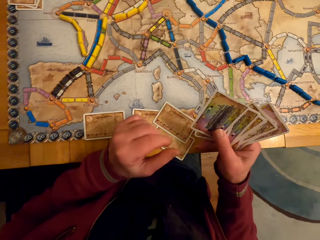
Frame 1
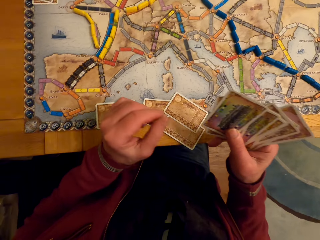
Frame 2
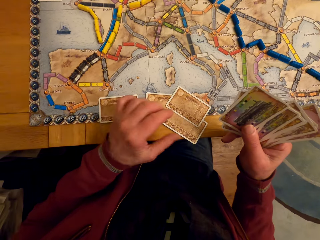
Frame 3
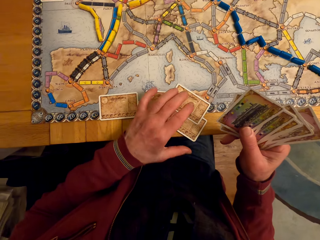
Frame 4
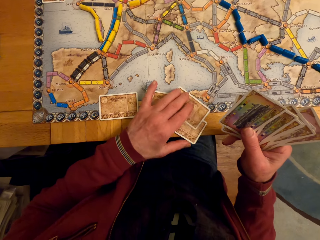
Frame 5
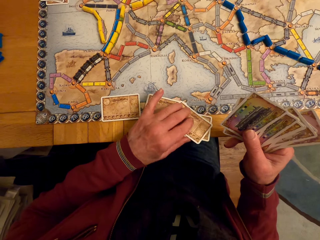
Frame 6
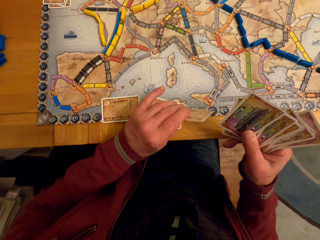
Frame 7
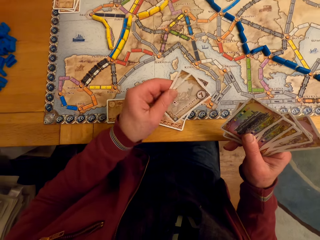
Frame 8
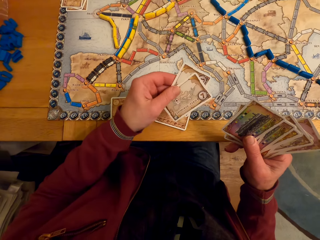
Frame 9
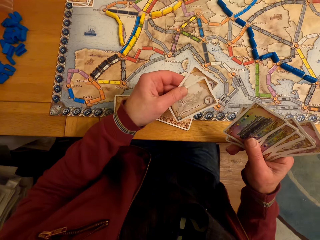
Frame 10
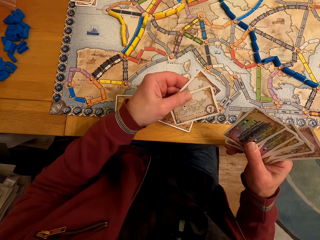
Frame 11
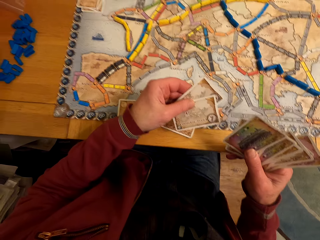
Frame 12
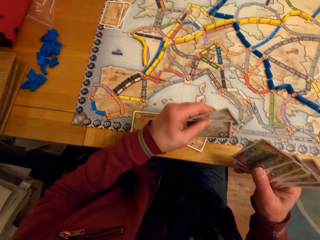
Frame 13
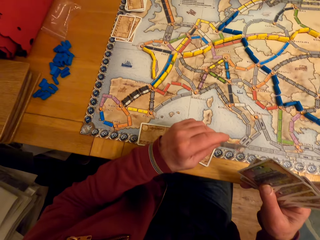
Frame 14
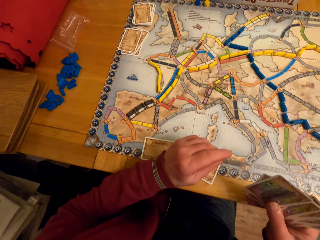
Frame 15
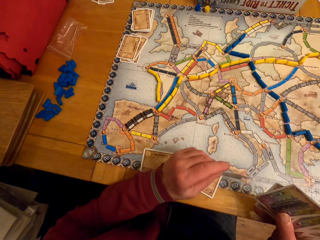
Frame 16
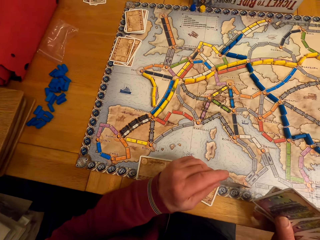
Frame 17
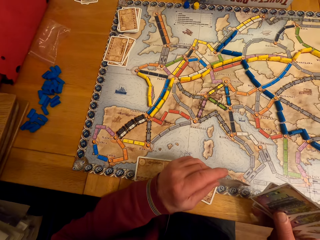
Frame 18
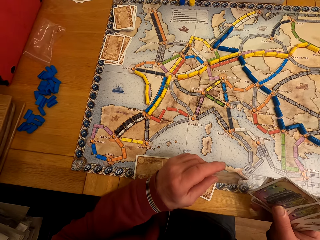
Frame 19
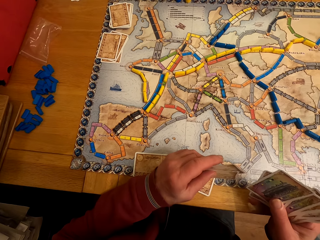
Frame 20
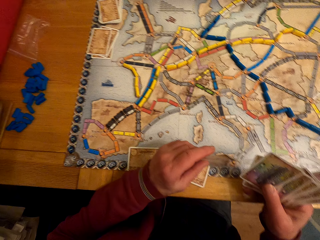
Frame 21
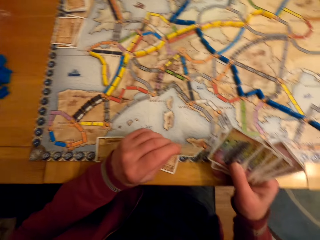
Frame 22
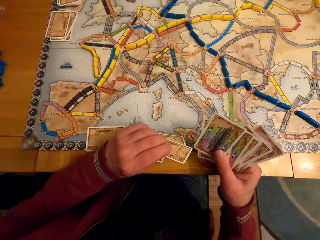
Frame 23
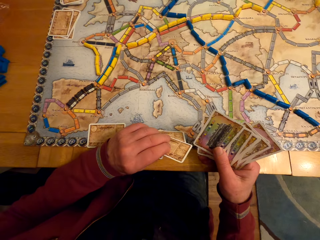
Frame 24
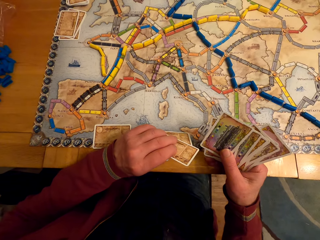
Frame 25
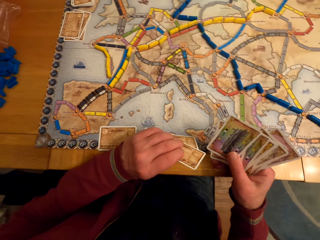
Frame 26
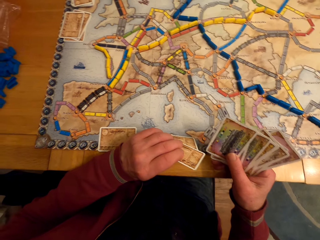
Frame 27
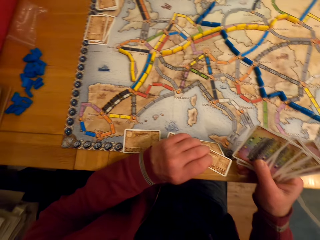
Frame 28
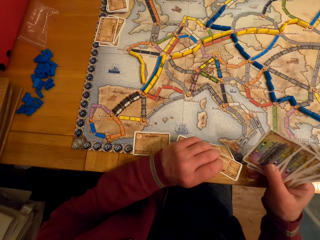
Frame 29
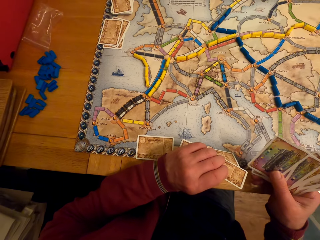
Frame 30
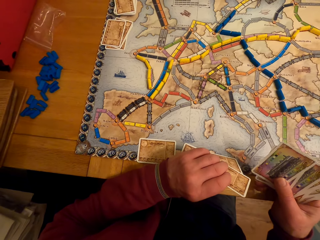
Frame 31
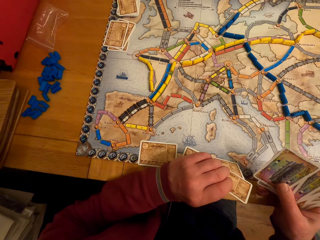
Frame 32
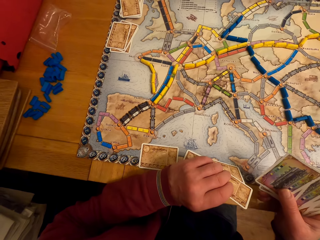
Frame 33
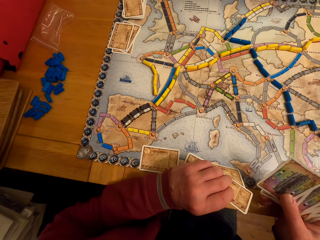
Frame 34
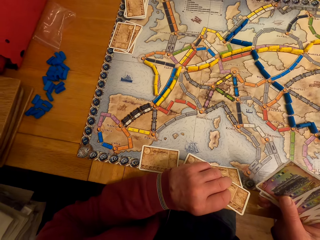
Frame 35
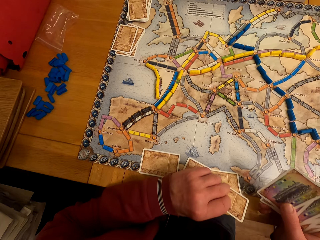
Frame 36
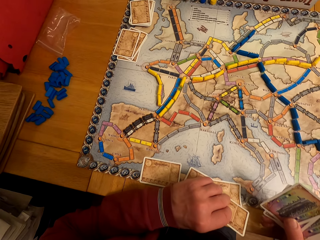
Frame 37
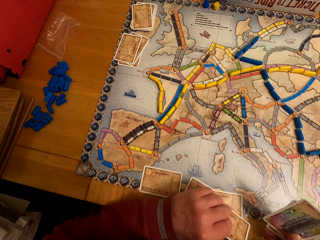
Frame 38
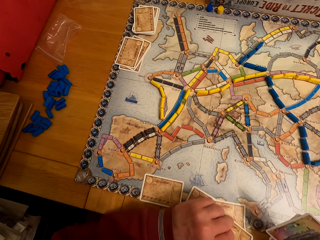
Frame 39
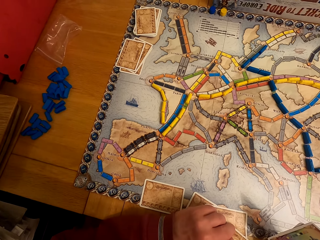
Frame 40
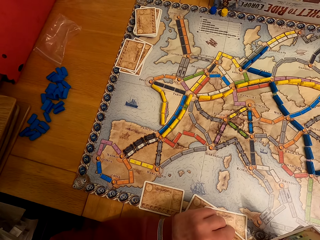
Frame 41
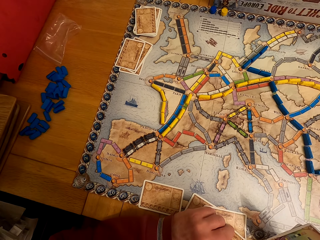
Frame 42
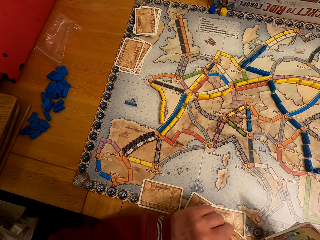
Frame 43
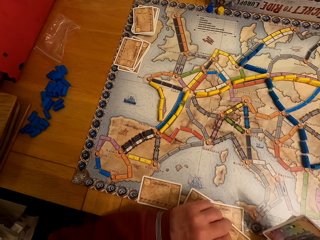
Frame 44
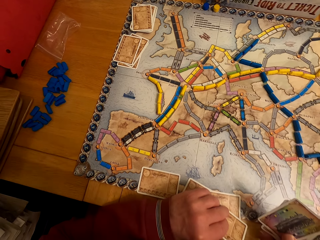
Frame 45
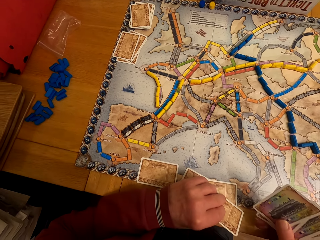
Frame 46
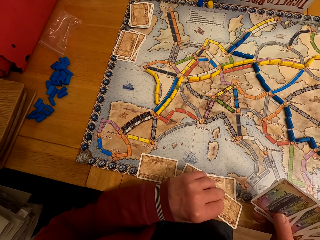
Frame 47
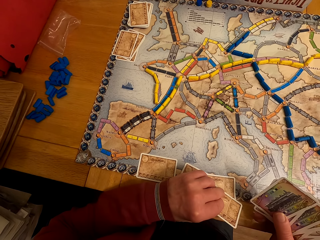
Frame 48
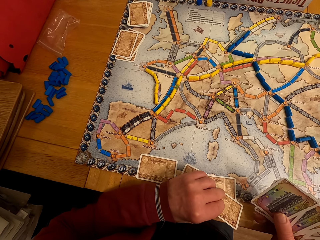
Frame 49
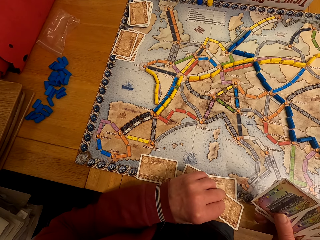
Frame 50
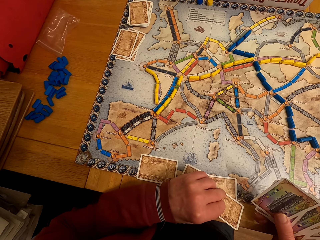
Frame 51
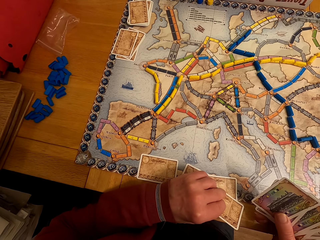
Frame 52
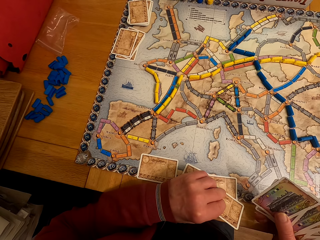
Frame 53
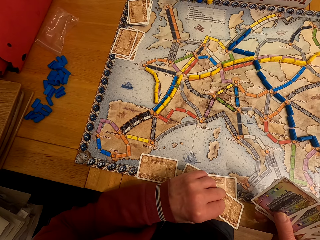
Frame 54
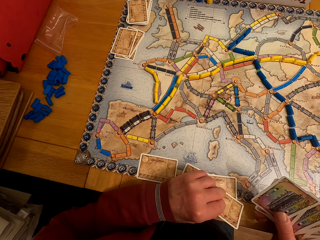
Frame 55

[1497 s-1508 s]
The camera wearer picks up the cards. They look at the cards. They look around. They look at the model pieces.

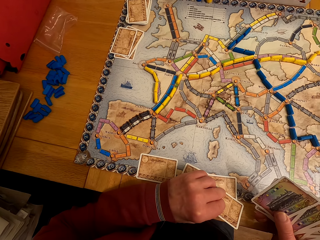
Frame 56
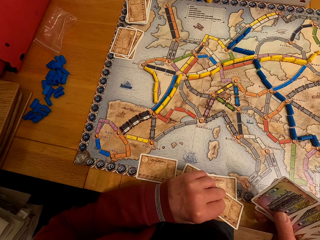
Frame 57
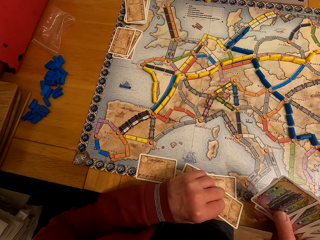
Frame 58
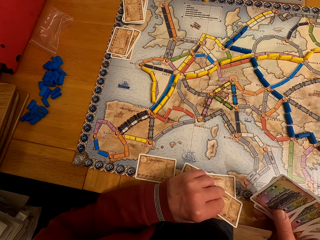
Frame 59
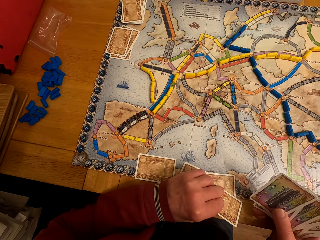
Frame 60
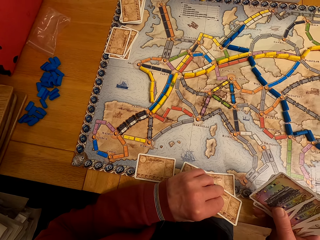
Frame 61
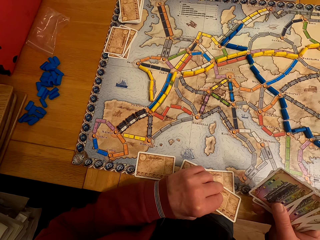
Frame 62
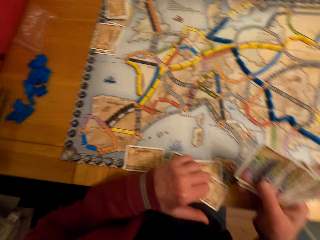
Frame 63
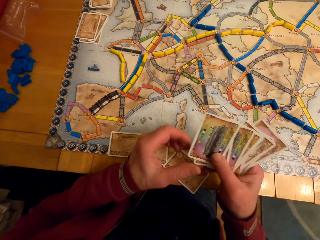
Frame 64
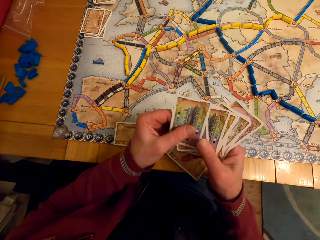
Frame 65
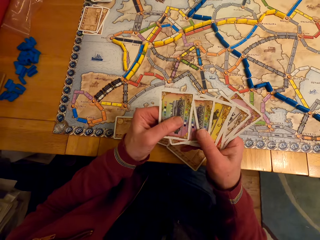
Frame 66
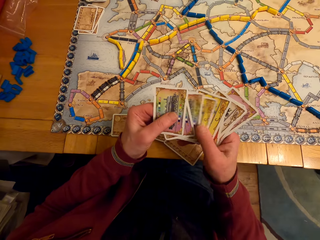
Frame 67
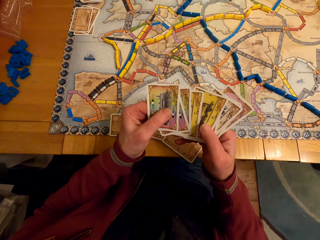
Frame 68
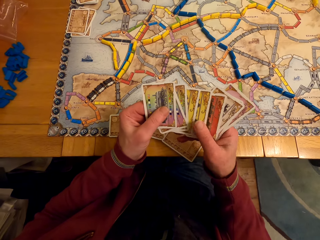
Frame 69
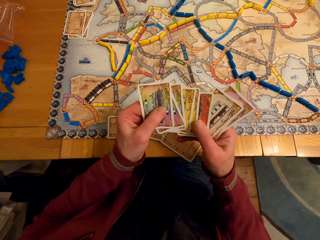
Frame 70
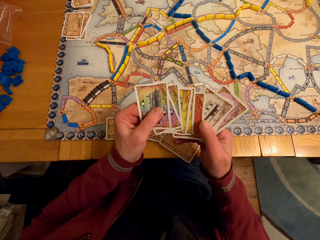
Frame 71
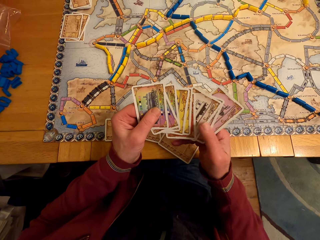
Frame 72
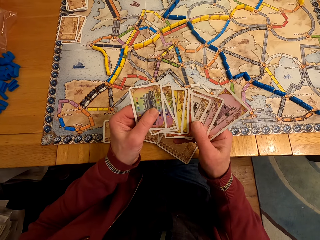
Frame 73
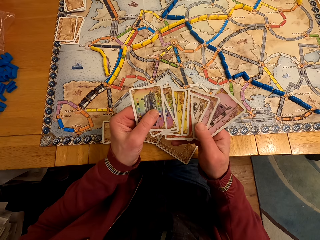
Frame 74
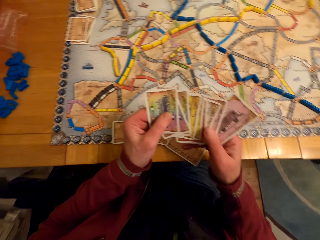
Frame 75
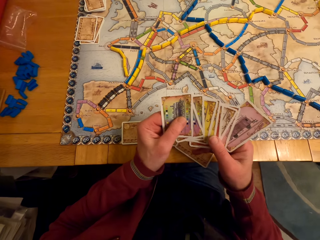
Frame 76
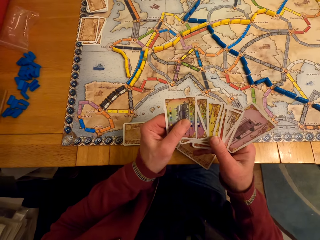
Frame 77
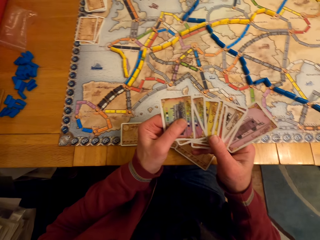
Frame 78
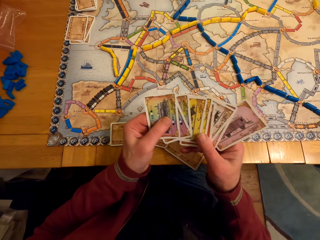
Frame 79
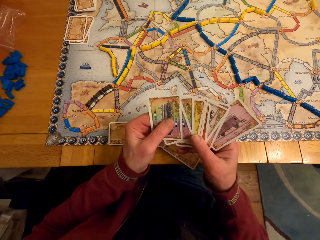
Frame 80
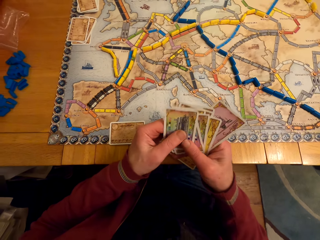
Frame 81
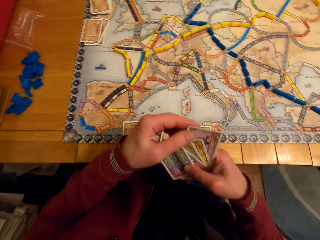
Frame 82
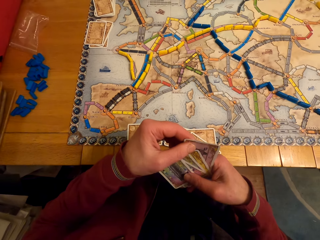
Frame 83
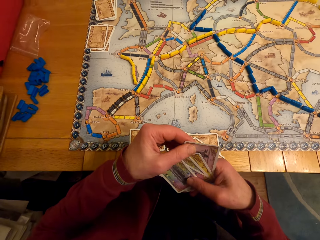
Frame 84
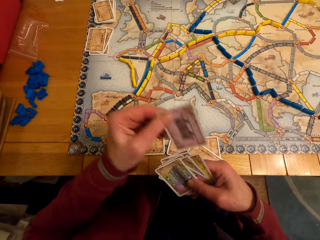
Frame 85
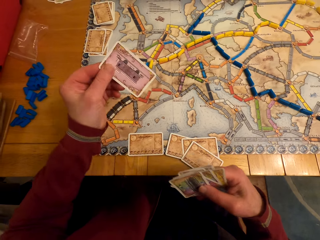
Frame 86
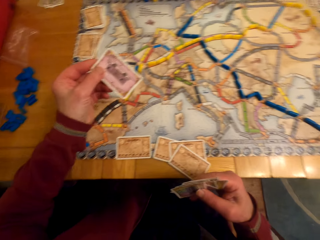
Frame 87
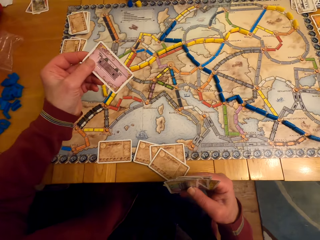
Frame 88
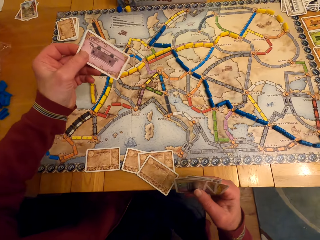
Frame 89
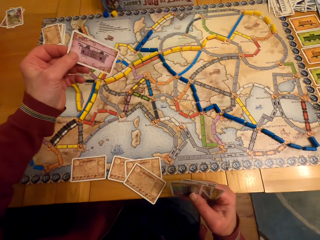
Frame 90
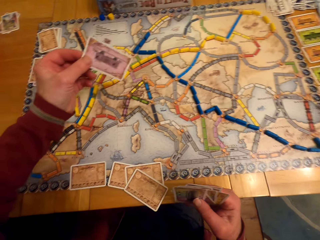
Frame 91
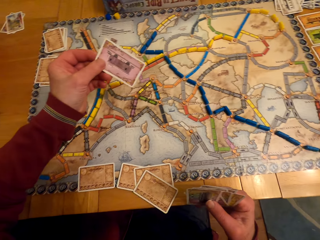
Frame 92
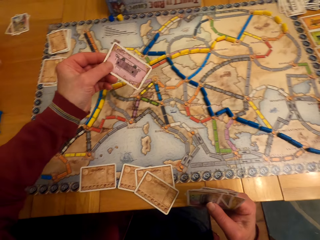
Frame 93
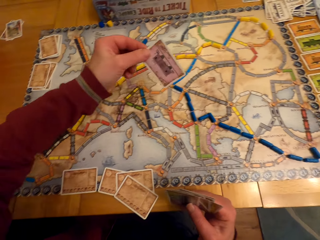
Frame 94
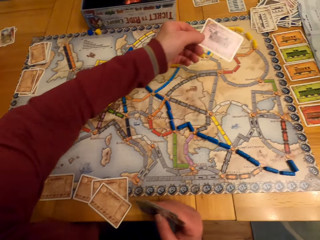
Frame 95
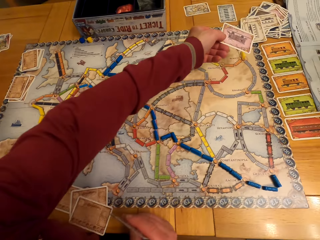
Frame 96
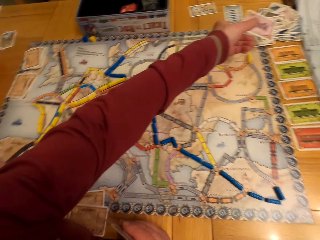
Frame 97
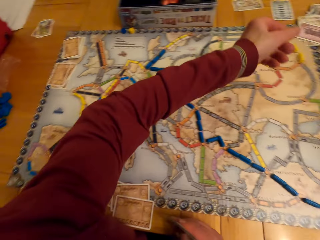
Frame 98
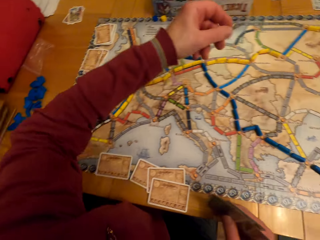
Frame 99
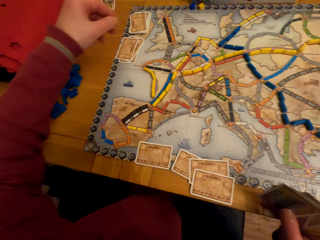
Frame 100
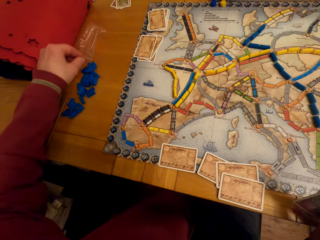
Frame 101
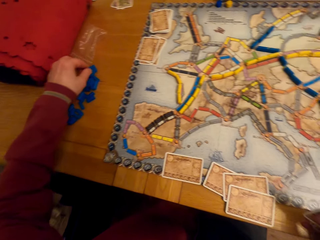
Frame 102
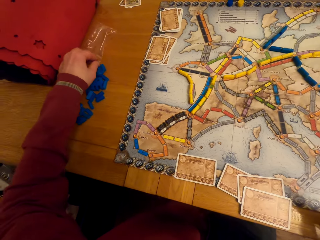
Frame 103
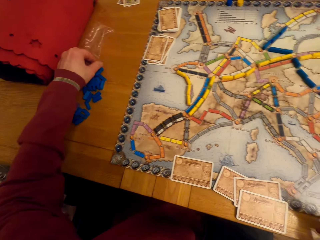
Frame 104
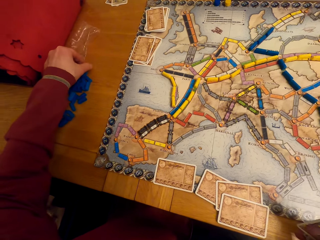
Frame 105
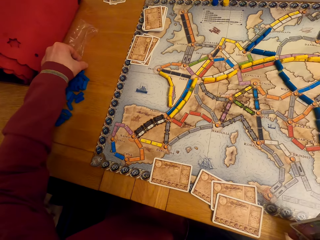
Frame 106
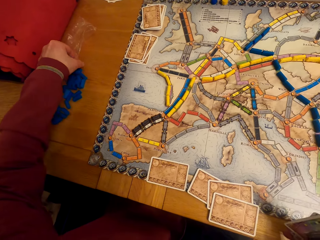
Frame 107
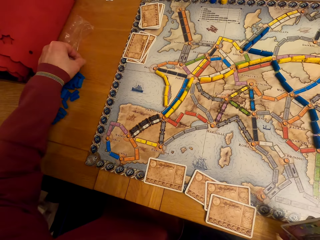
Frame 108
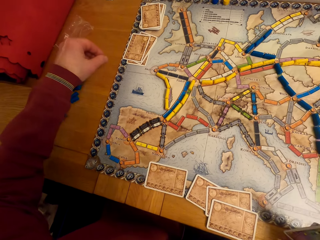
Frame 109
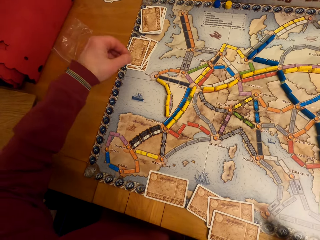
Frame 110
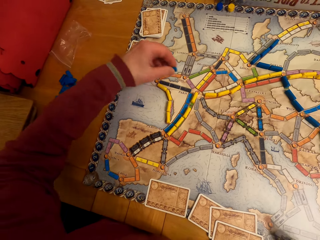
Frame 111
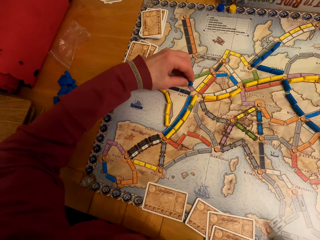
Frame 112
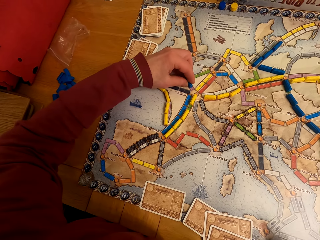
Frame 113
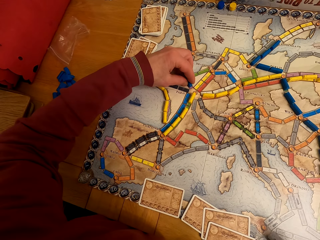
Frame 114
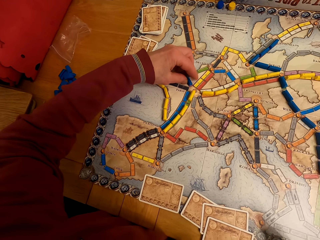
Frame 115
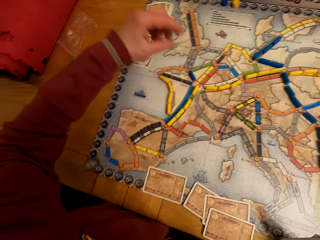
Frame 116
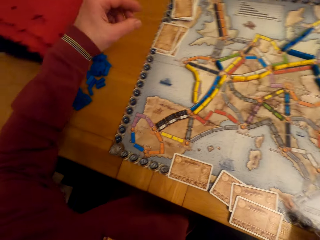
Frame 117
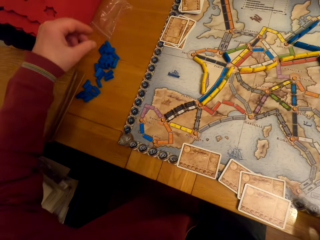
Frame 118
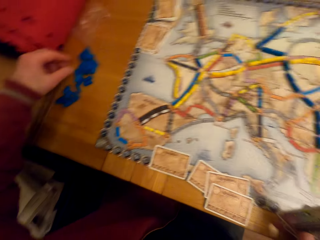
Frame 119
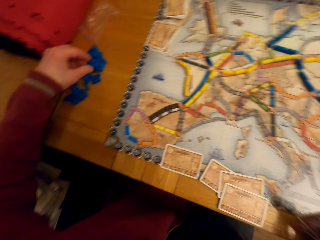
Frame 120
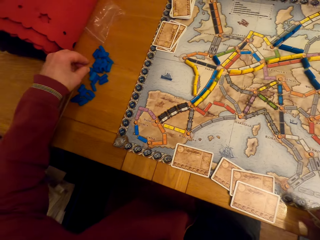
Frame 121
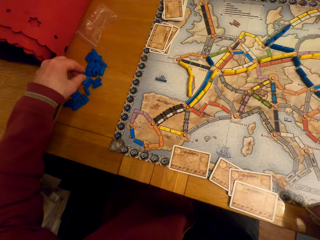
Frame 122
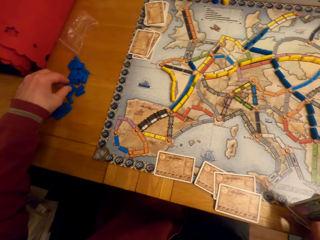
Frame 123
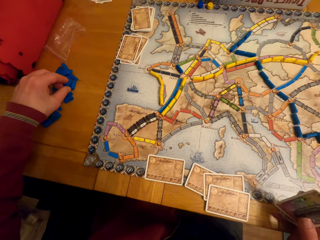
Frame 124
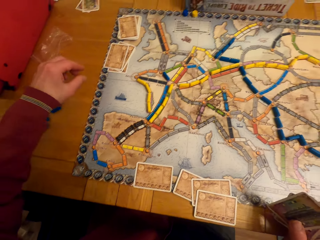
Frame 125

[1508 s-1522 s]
The camera wearer puts the cards on the table. He stares at the board game cards on his hands. He picks up the card. He puts down the board game card on his left hand on the table. He moves the hand. He picks up the model pieces. He puts the model piece on the paper. He arranges the board game chips on the table. He moves the hand.
